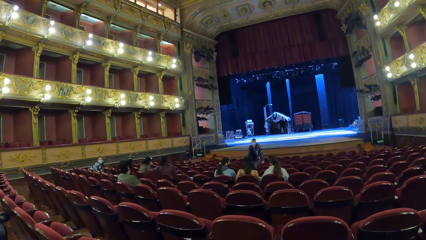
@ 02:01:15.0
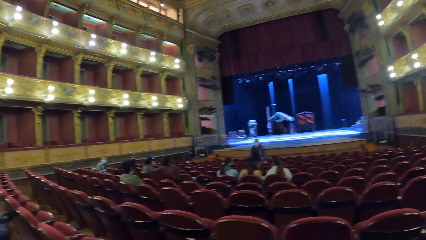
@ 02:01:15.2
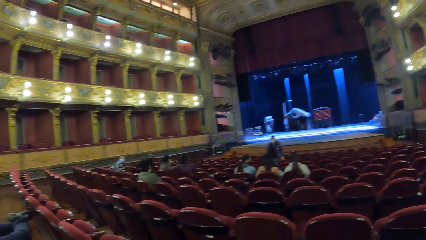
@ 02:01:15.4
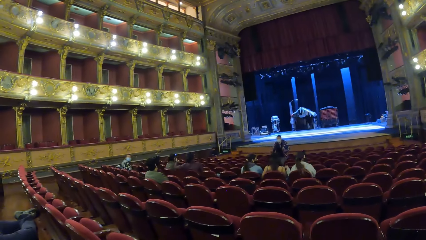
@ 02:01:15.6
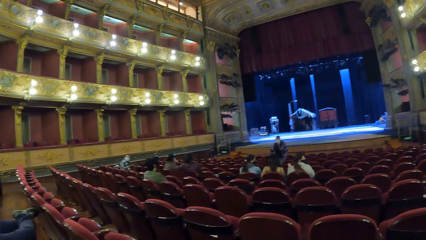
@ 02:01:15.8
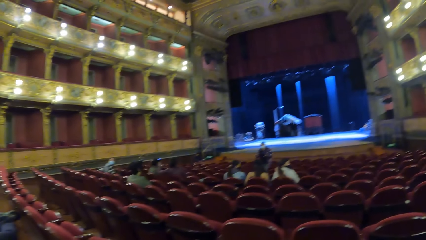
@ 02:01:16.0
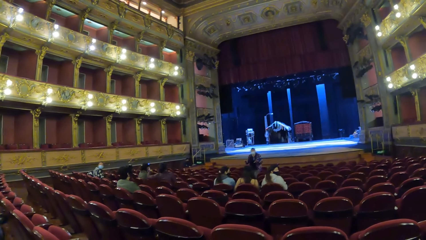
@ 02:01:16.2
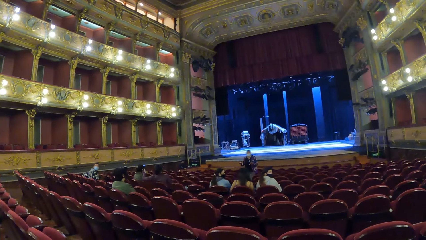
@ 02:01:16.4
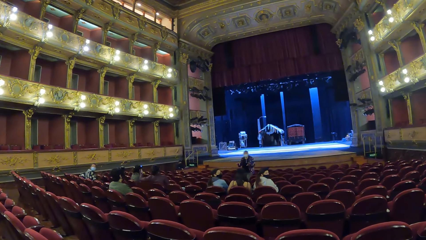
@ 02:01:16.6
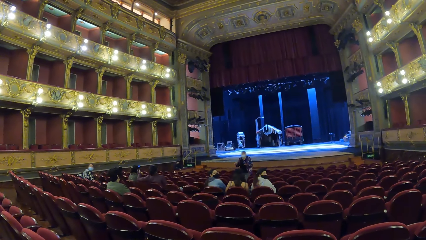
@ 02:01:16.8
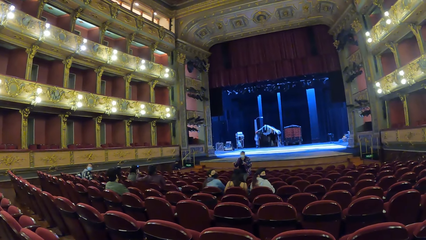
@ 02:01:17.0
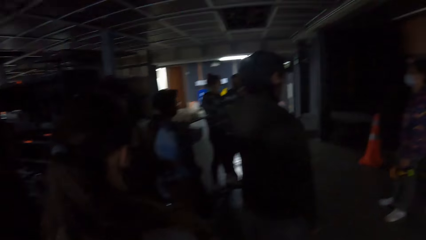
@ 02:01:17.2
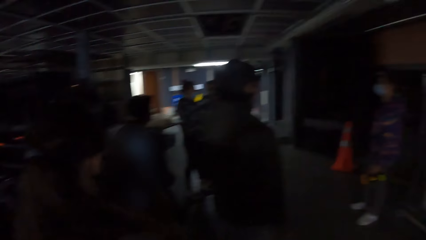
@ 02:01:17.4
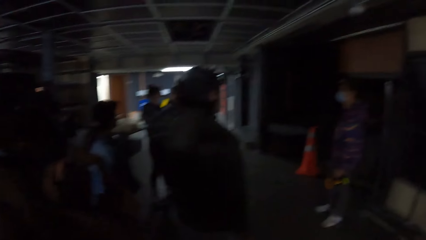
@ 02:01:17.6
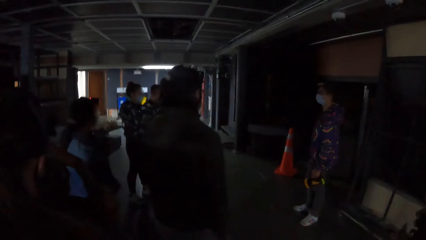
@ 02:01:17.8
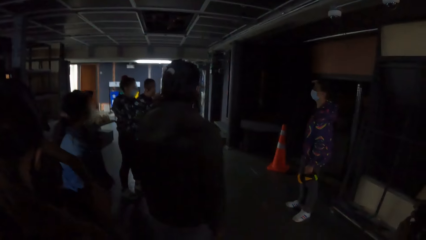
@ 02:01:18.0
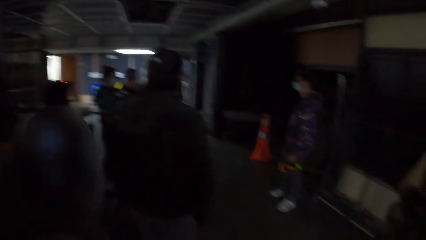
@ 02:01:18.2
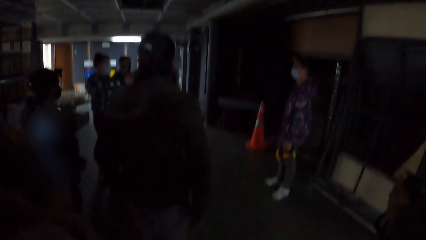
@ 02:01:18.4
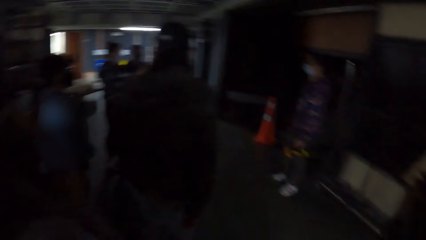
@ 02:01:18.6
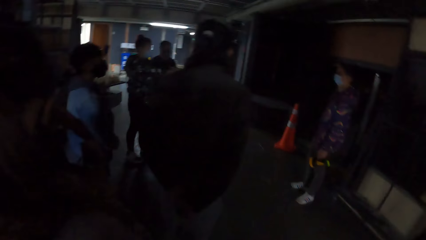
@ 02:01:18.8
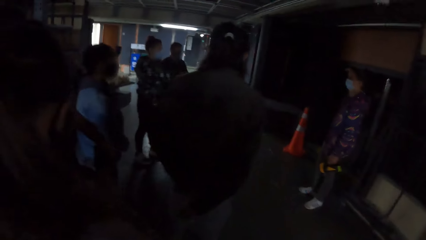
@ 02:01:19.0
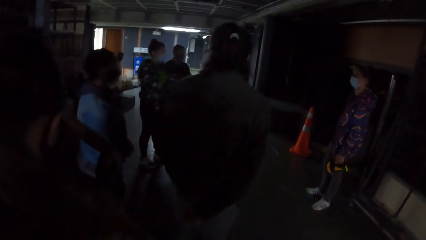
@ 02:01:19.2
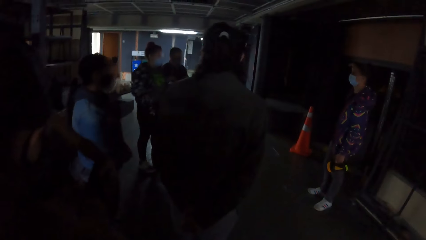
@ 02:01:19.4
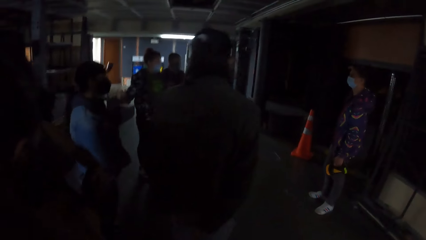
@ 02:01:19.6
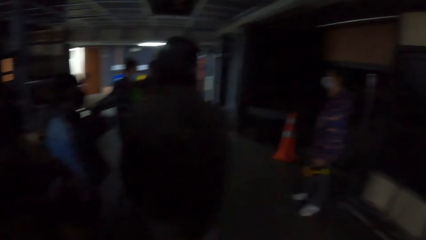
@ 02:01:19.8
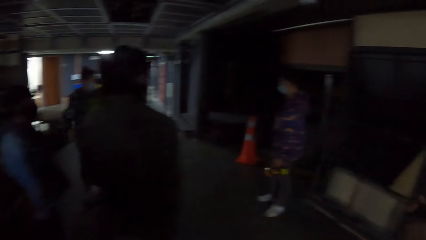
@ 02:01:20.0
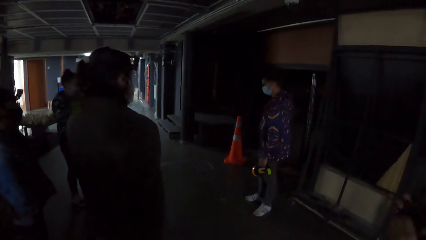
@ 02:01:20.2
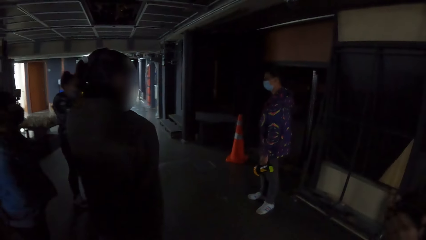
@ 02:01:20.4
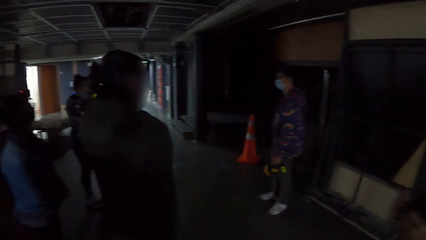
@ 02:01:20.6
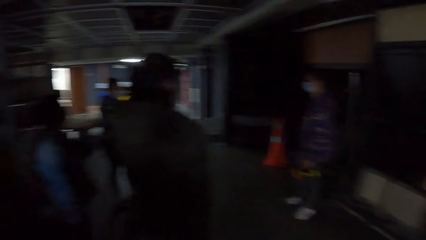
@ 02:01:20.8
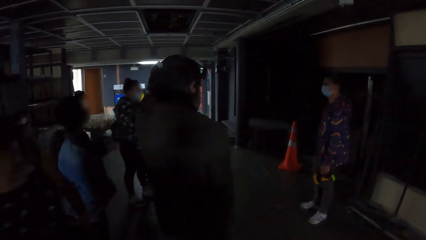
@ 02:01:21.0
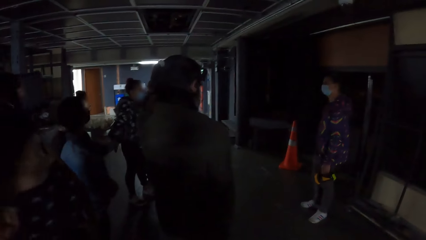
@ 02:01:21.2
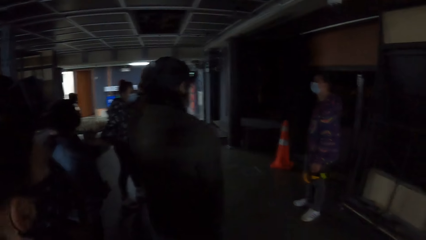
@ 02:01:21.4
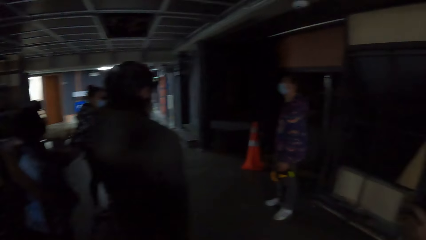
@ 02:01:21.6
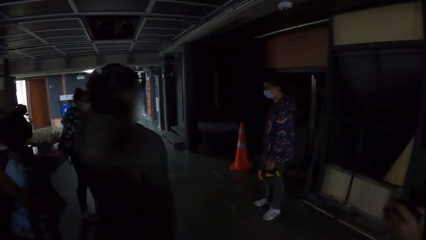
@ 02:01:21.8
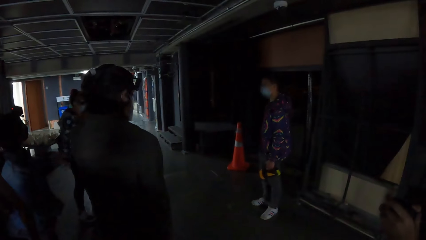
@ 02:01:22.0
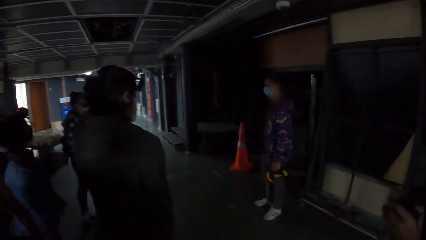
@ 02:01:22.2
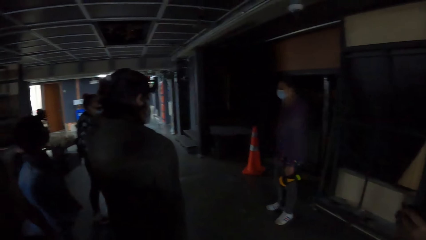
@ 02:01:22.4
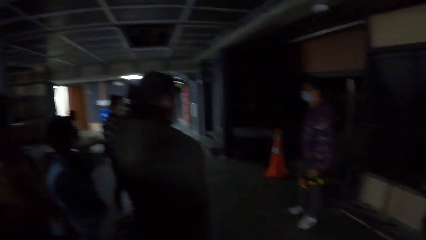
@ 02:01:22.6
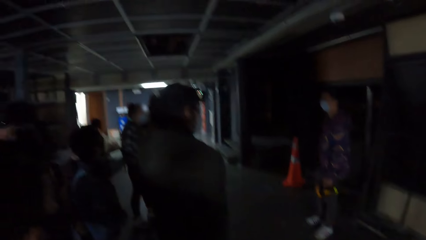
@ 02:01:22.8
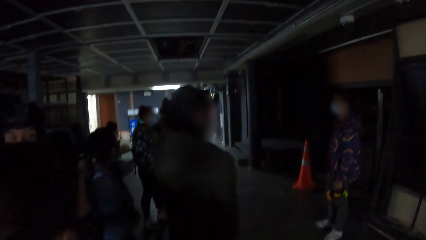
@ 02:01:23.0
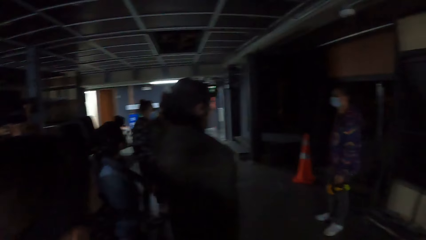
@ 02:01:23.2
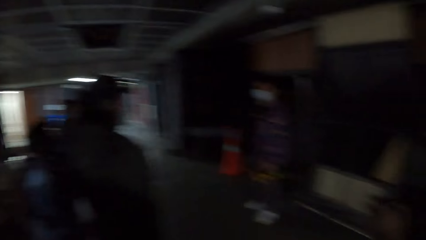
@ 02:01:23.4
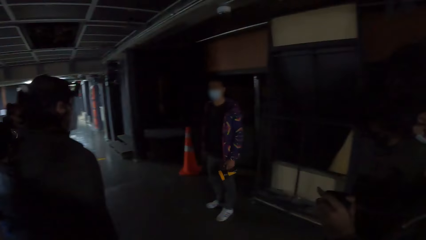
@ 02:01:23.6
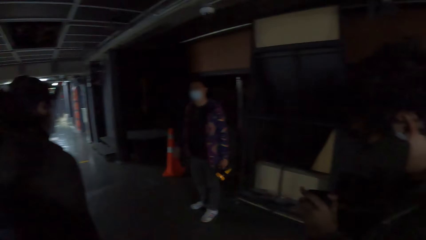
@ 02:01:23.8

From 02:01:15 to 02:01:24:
The woman converses with the group of people in a hallway. The camera wearer looks around.

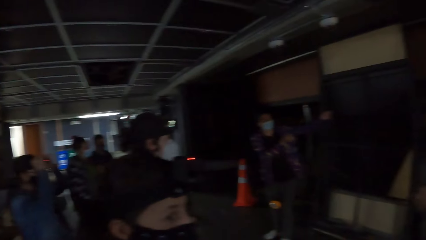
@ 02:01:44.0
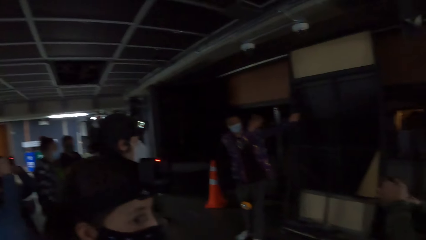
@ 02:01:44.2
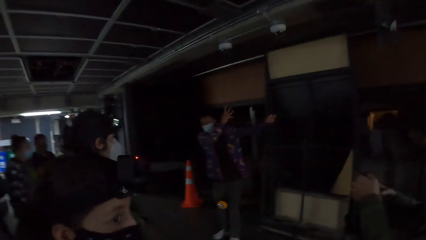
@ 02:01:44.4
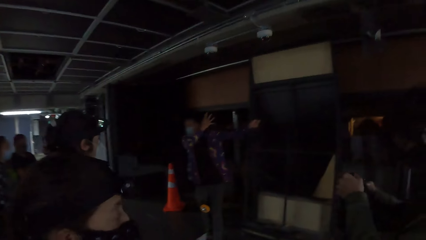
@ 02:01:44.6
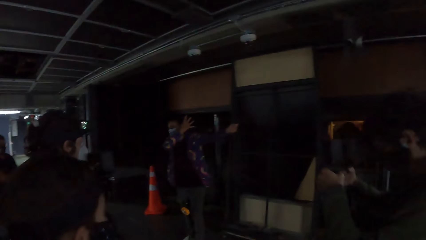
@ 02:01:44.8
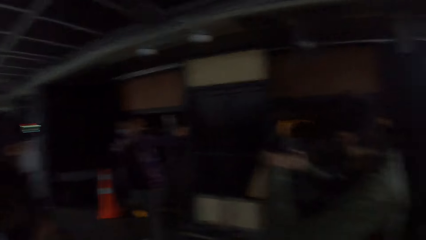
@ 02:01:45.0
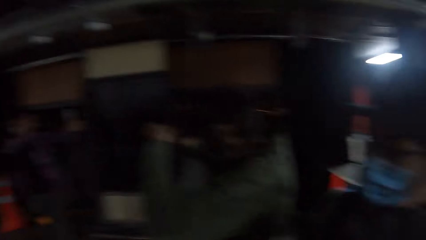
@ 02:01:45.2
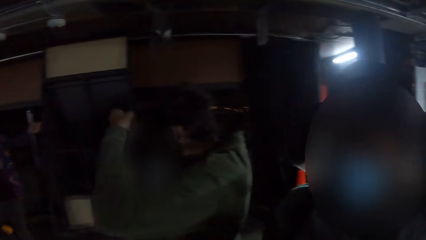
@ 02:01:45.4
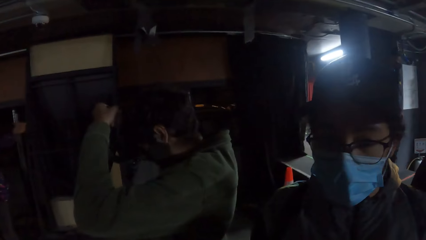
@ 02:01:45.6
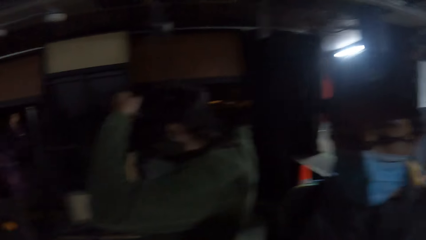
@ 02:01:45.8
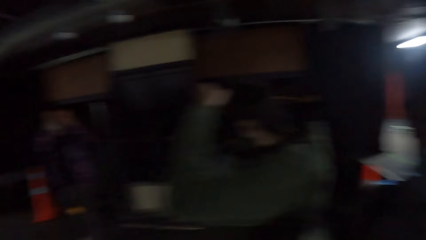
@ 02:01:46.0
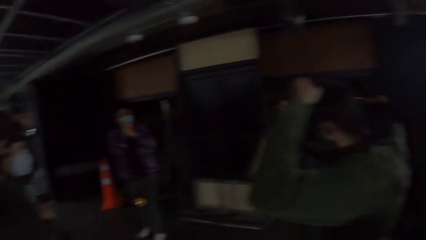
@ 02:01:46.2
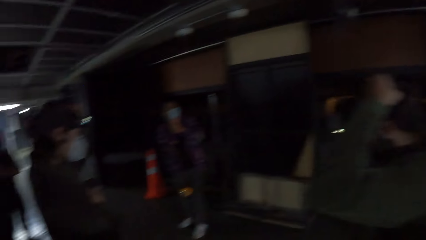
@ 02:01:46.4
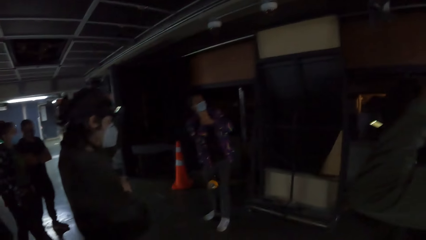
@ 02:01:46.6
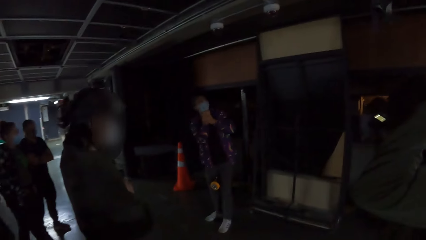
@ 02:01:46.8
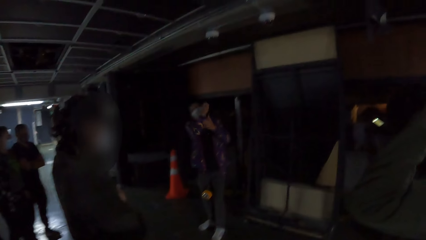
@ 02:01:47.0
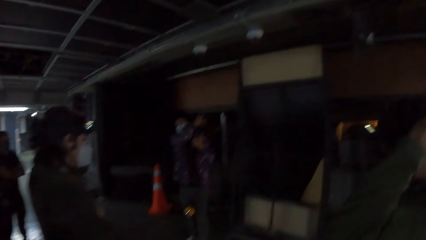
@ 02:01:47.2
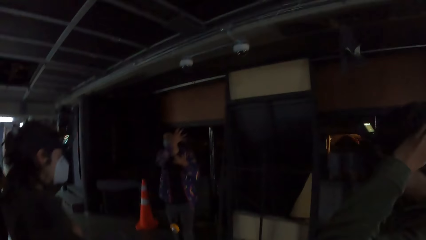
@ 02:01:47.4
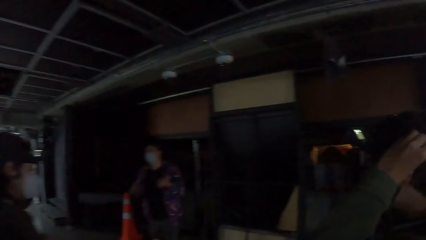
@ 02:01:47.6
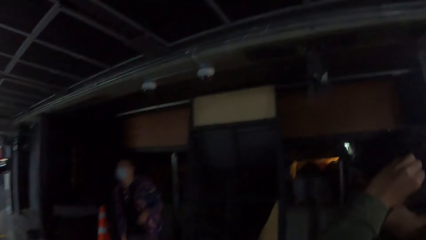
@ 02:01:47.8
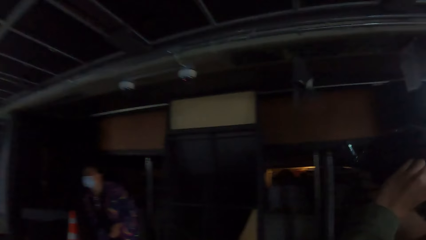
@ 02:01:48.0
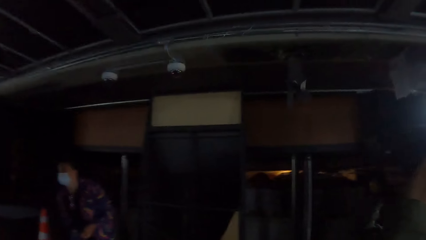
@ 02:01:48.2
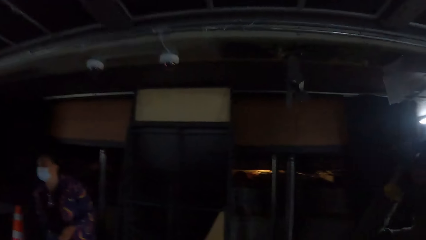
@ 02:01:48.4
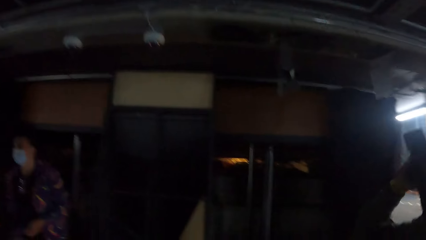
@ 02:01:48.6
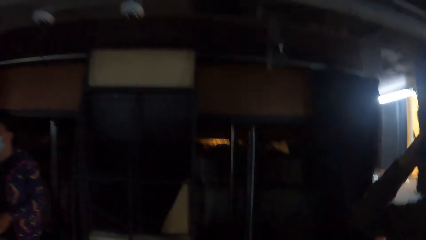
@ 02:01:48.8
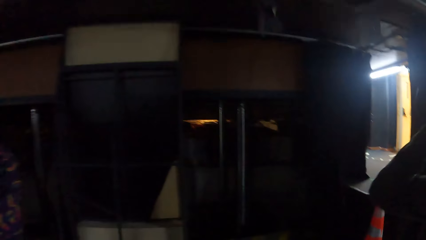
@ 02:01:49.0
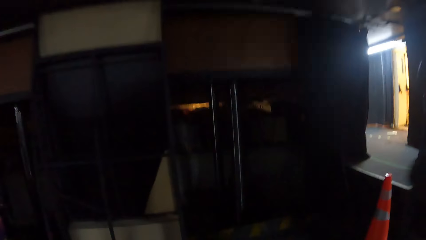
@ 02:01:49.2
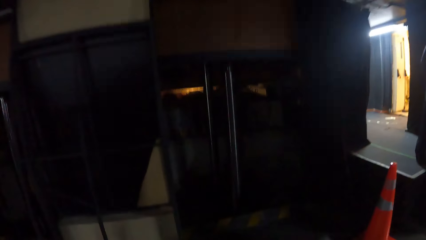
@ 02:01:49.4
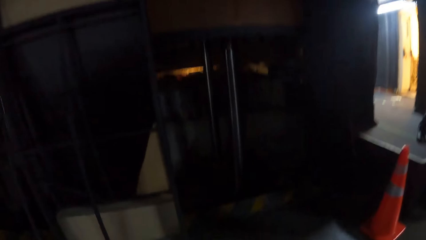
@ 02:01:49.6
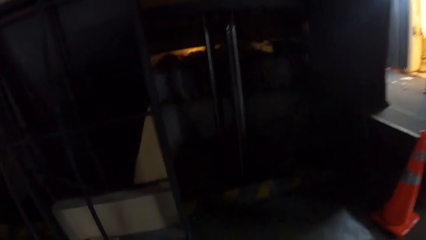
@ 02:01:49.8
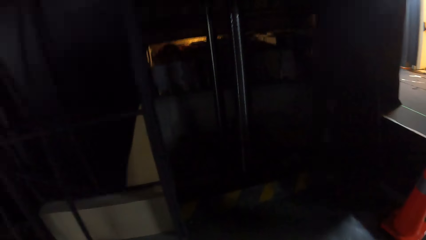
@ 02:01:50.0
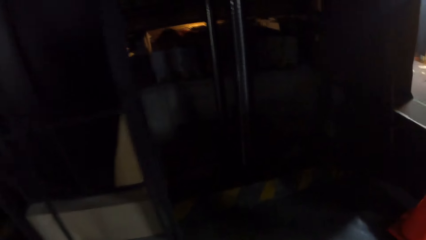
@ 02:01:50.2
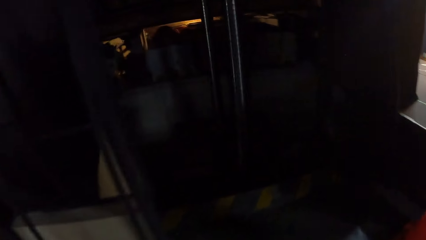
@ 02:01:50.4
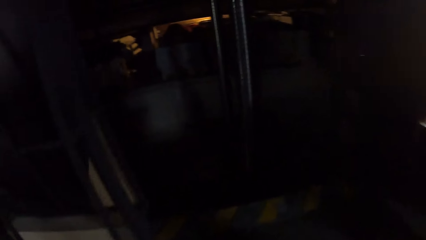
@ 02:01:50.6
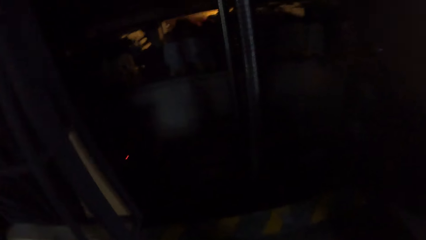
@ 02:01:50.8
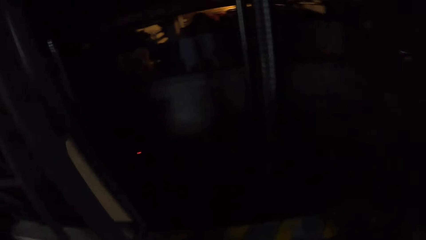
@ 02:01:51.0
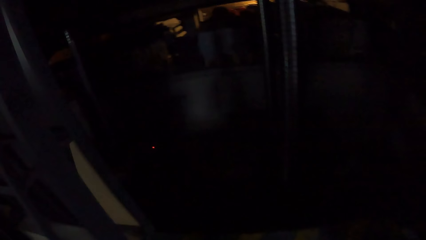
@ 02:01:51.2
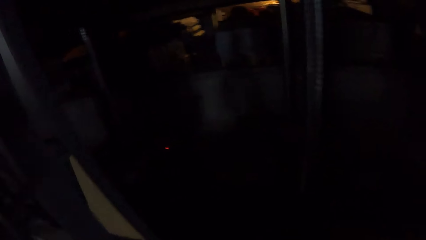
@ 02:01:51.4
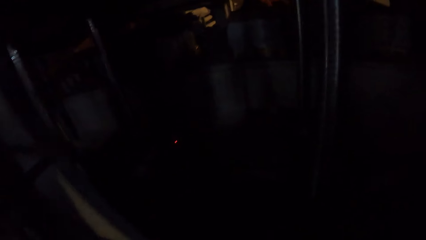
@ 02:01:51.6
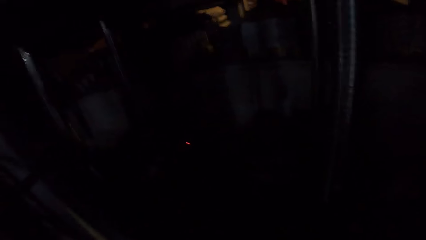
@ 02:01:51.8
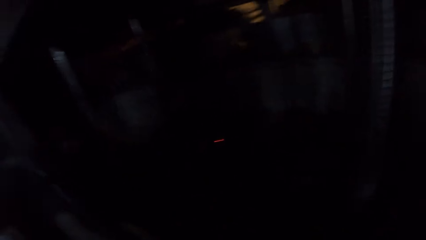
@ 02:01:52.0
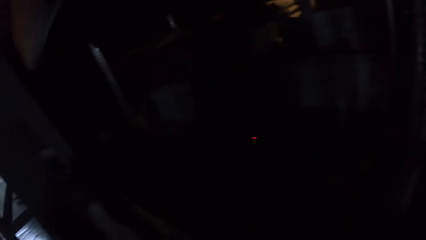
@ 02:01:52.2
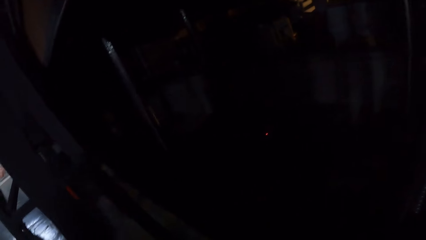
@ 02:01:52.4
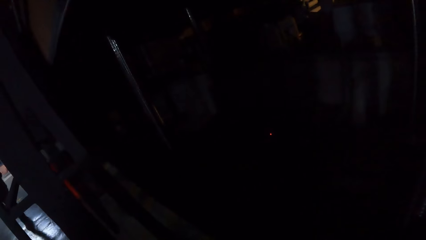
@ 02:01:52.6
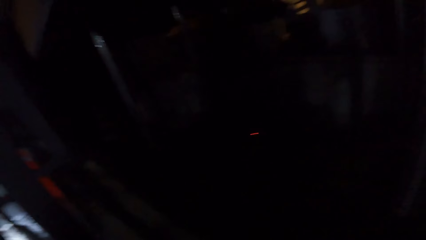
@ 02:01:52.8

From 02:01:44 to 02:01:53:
A man puts a camera on his head with both hands. The camera wearer walks towards a corridor from the room.
